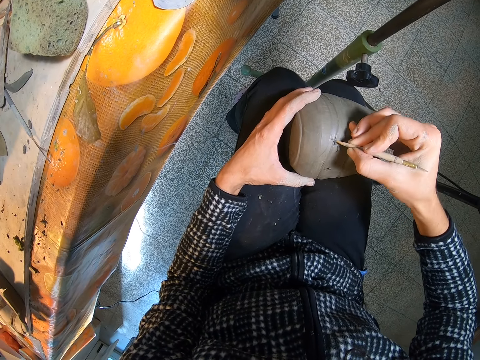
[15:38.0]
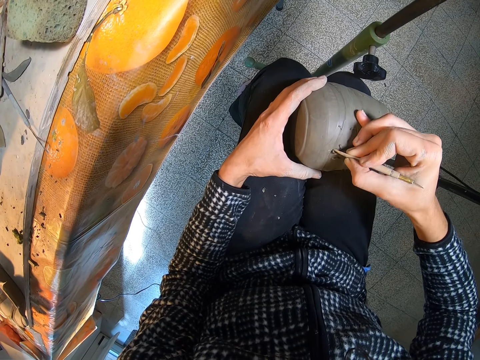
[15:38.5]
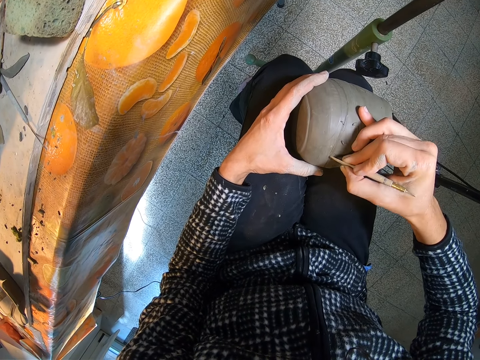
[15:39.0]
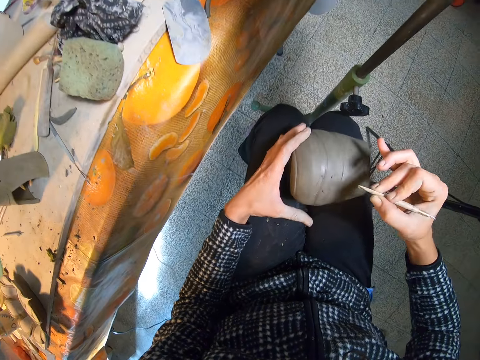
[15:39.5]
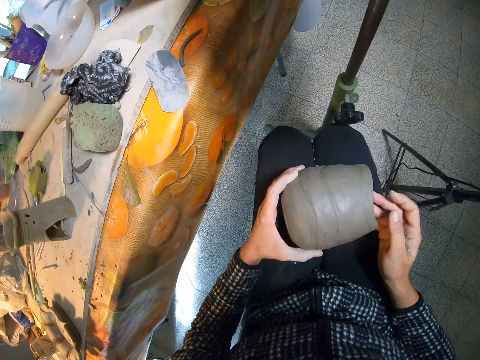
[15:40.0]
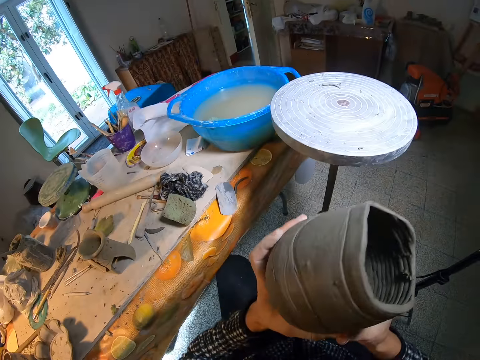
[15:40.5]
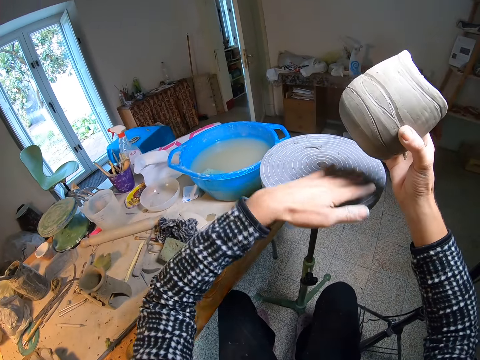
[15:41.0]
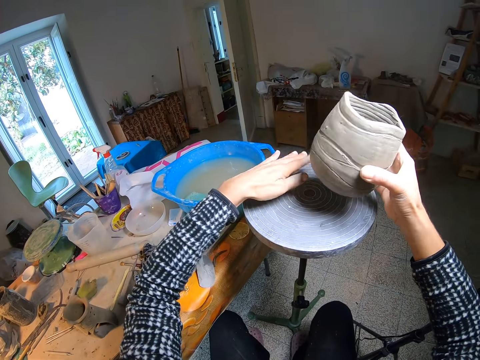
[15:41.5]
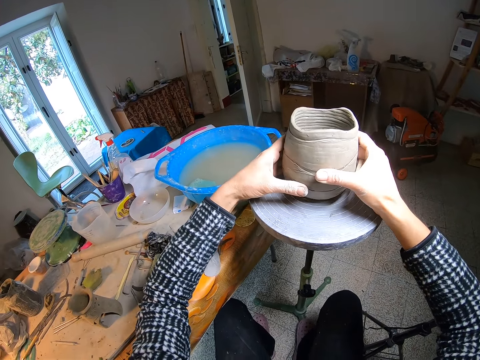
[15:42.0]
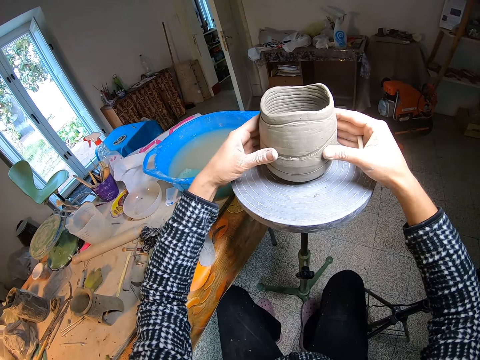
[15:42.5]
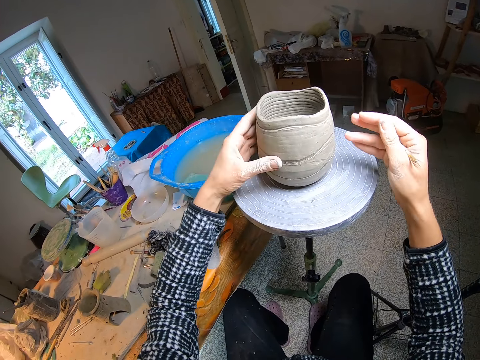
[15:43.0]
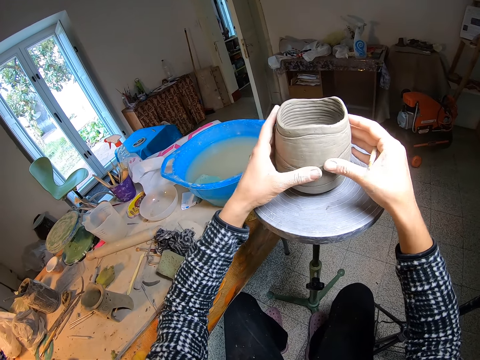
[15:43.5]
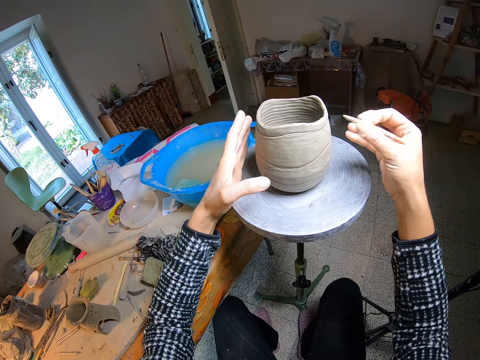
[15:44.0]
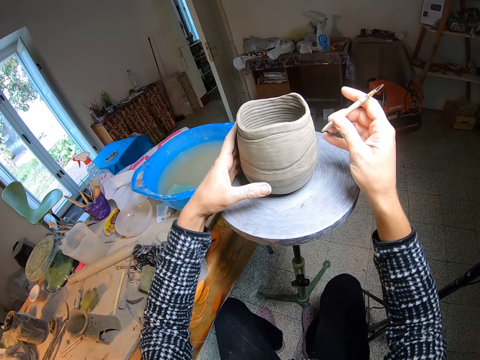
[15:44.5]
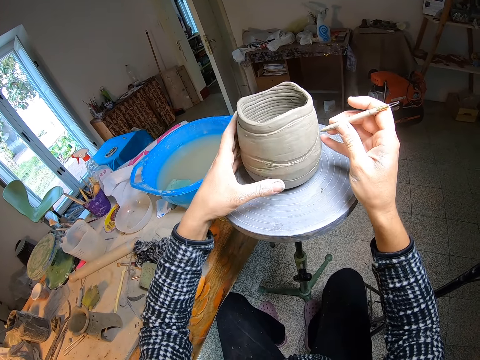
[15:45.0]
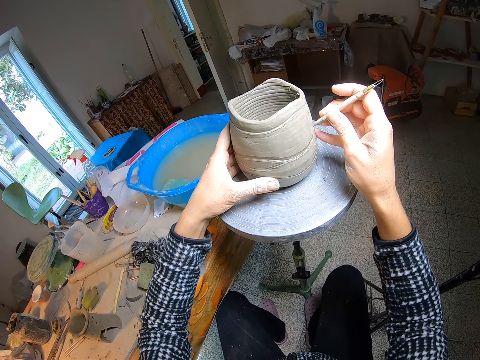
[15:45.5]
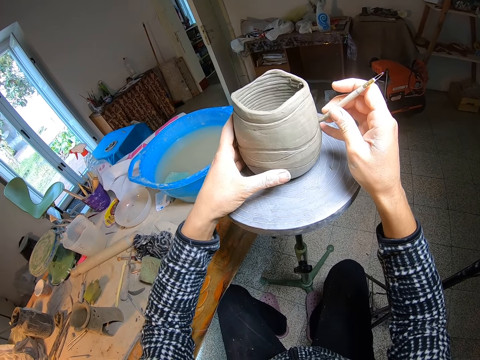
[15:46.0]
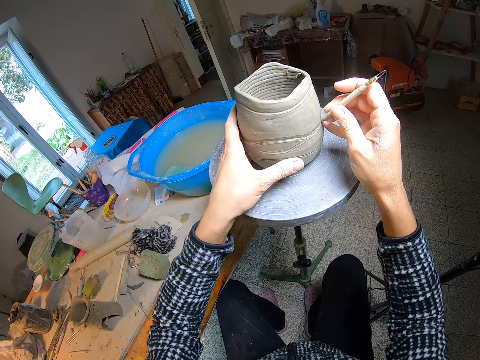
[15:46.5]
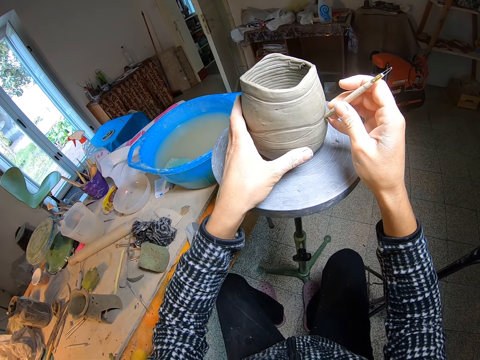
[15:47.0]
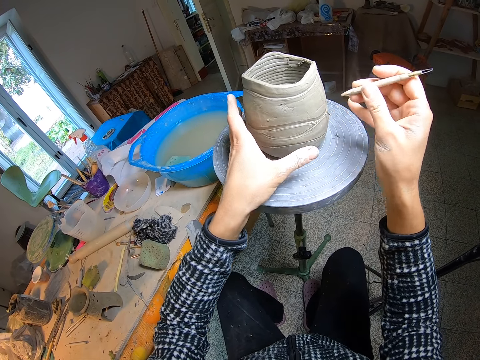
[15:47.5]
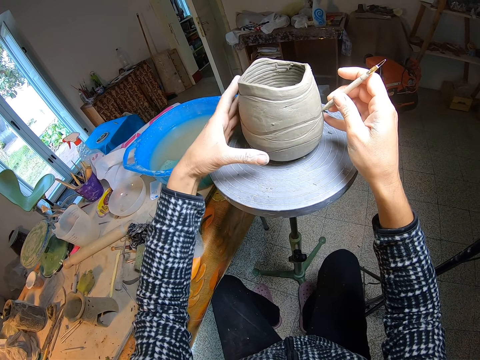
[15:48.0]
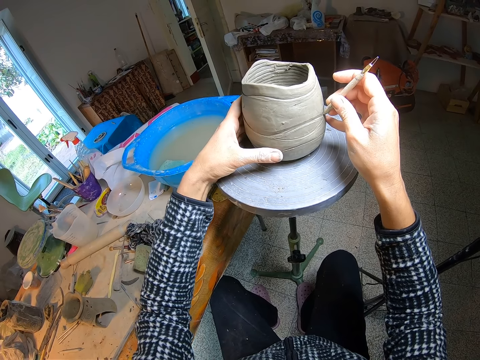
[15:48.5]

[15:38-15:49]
The camera wearer holds the pottery clay or craft with both hands. She lifts the craft with a hand. She wipes the surface of a potter's wheel or stool with her left hand. She places the pottery clay on the potter's wheel with both hands, holds the pottery clay on the potter's wheel with her left hand. She rubs the craft with her hands, tilts the craft with her hands. She molds the pottery clay on the potter's wheel with the clay cutter or potter's needle in her right hand. She sketches the craft with the potter's needle.

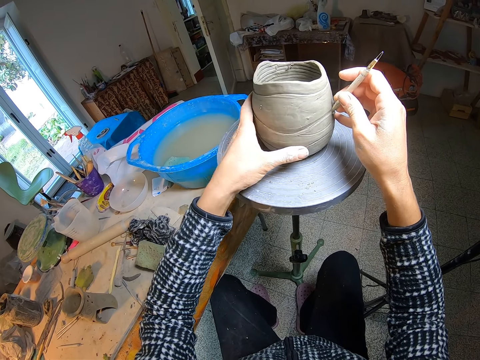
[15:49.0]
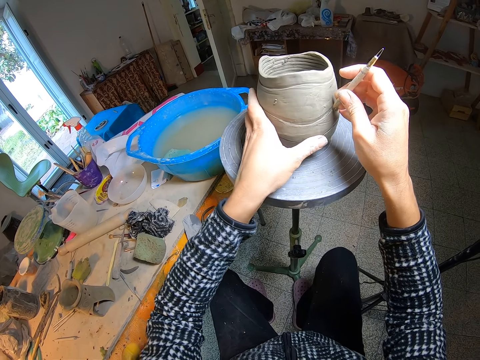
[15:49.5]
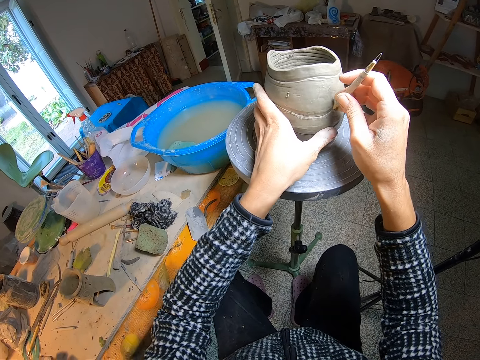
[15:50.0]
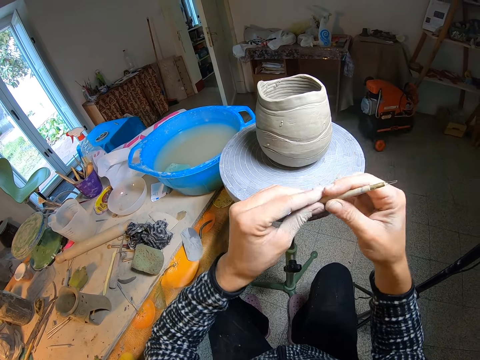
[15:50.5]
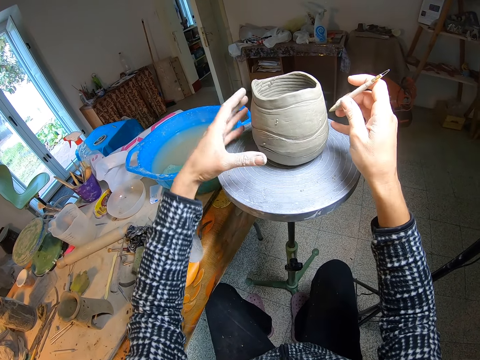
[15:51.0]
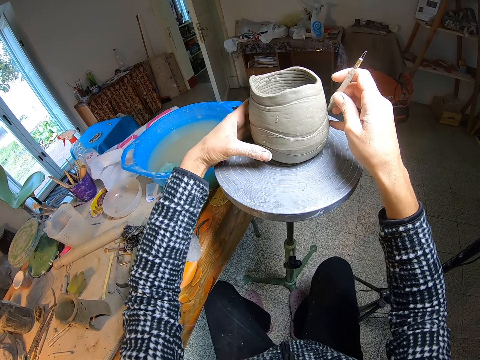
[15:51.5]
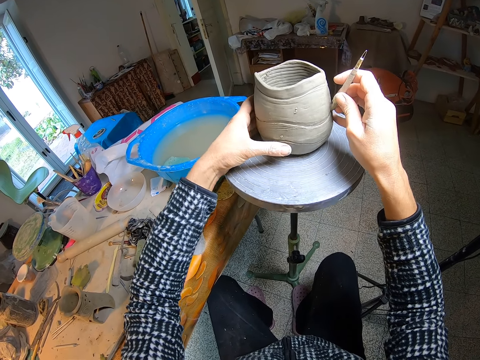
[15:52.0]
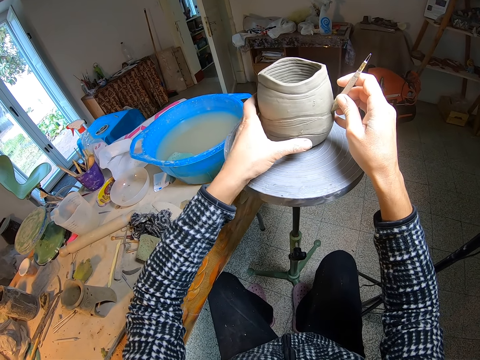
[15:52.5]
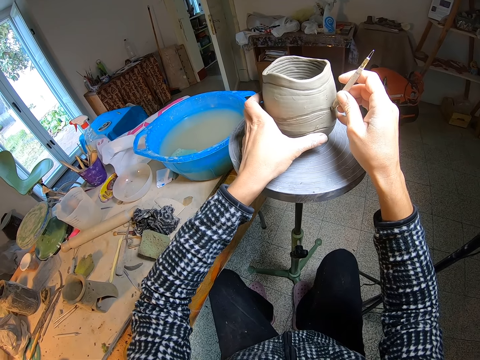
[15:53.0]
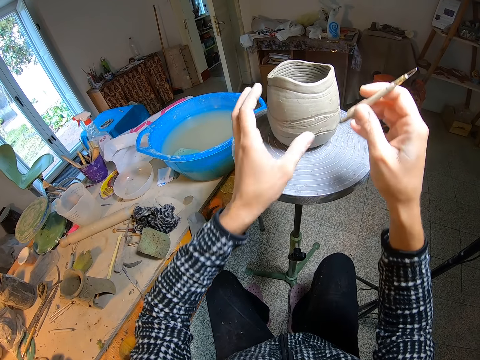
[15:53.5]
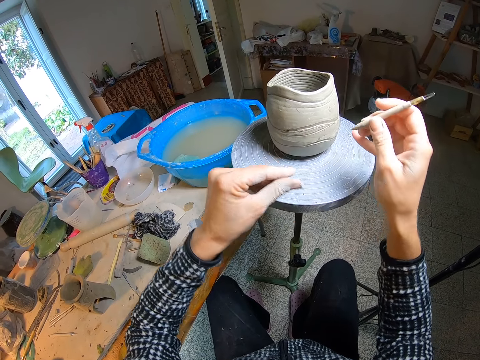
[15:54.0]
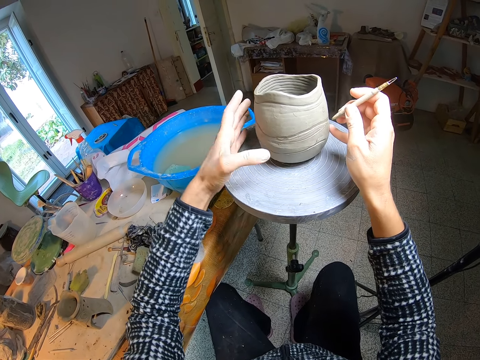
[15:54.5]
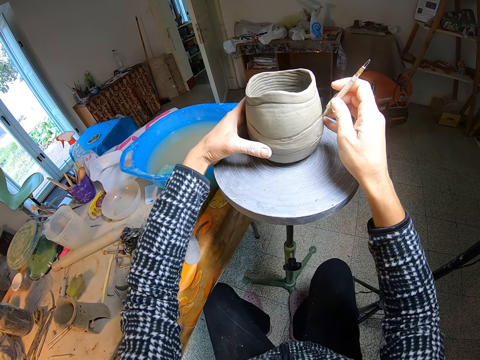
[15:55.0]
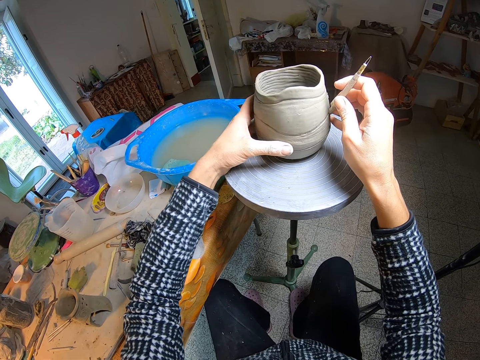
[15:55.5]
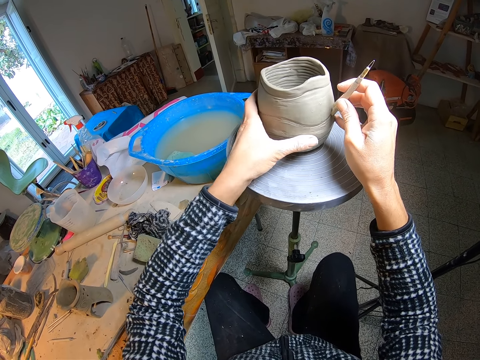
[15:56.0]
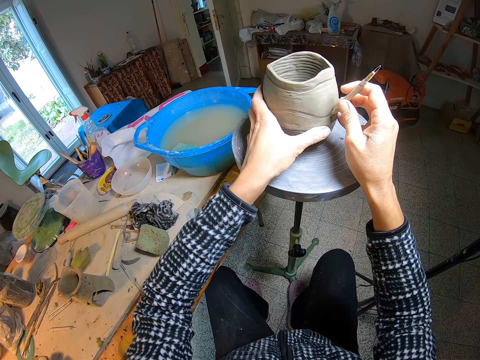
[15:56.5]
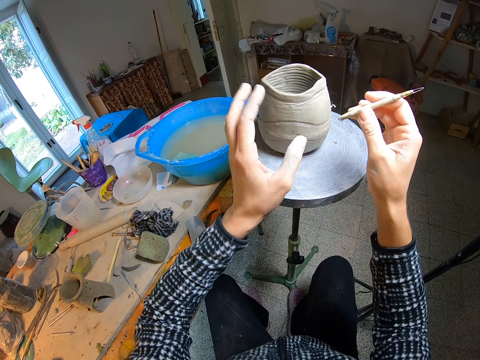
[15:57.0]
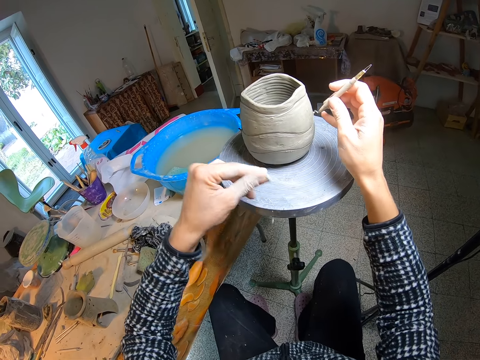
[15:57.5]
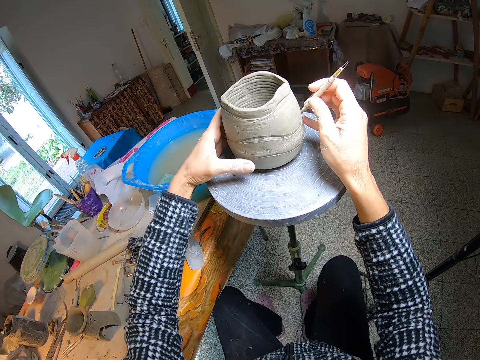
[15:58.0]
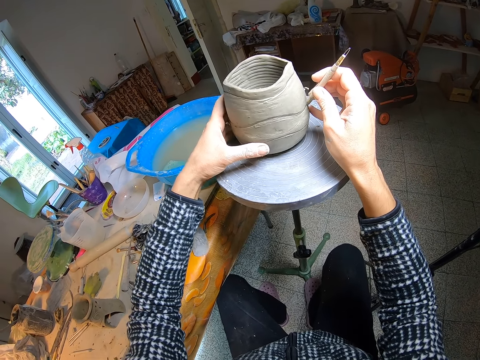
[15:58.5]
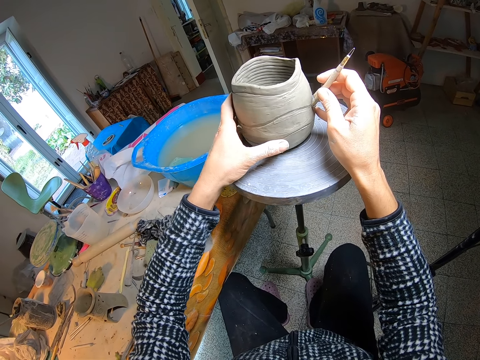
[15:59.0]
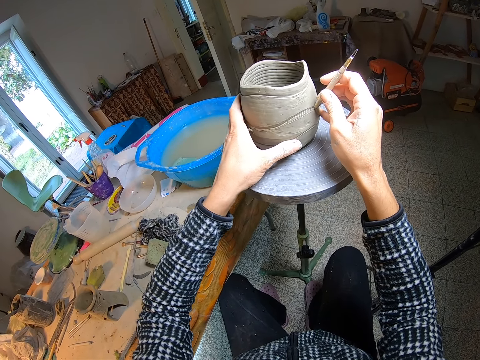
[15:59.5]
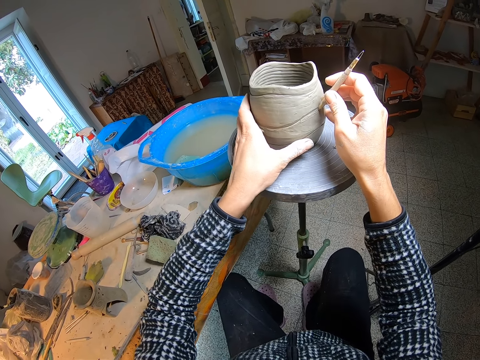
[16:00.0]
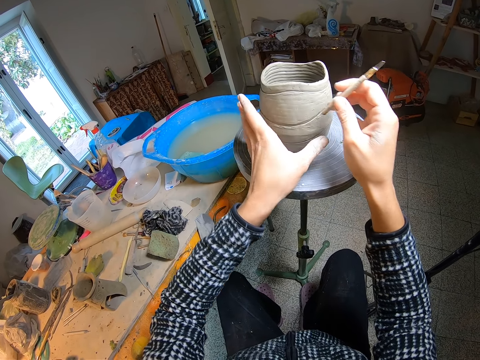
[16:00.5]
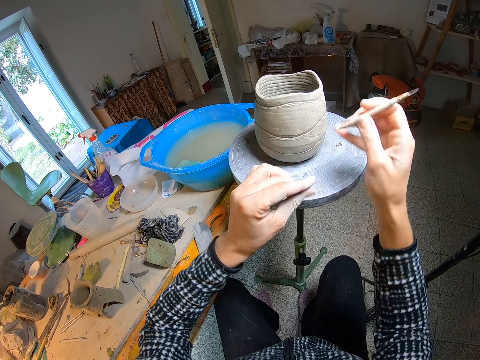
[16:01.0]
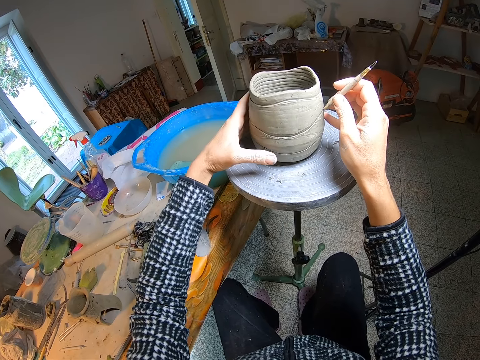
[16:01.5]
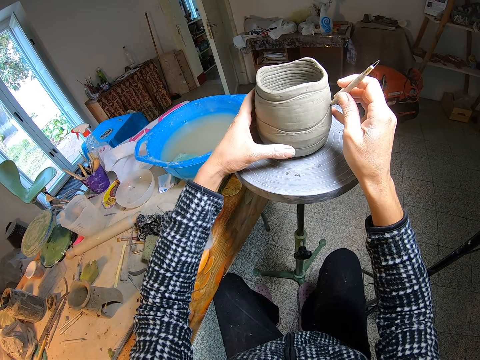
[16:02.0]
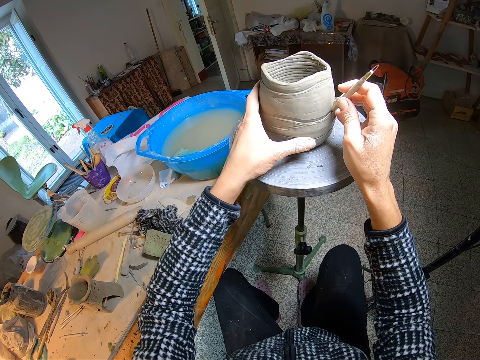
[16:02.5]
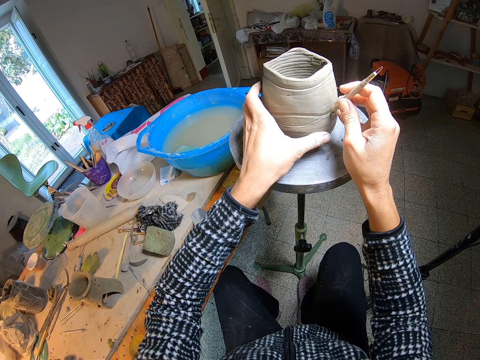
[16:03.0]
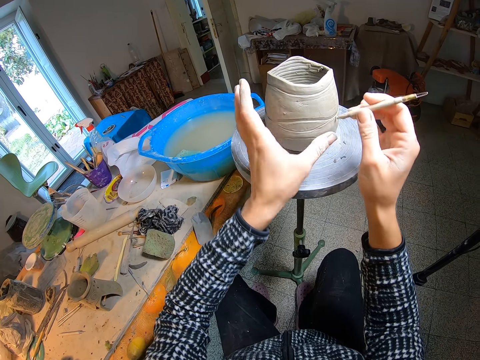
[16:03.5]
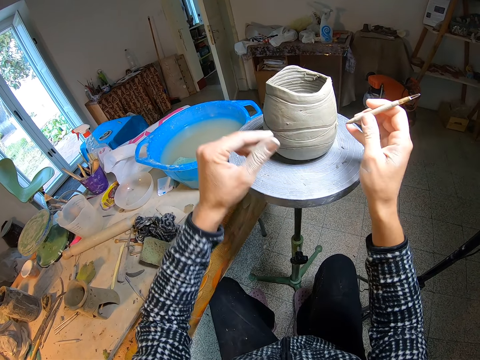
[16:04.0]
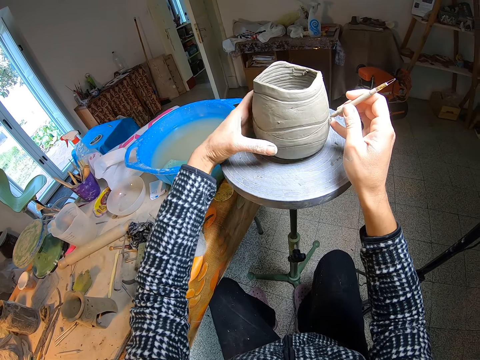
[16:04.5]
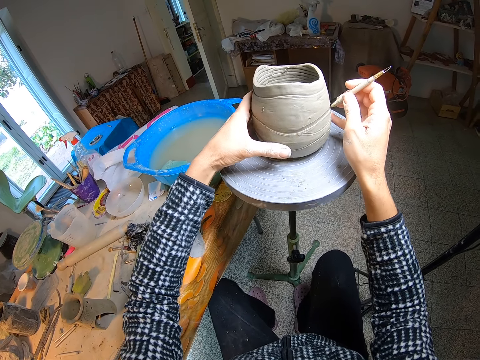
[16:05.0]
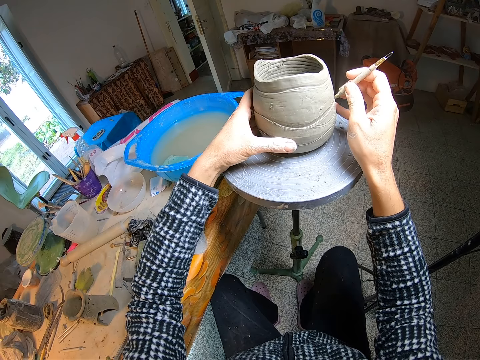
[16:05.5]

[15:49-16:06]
The camera wearer removes a small fragment of clay on the clay cutter or potter's needle with her left hand. She drops the clay on the stool. She holds the pottery clay or craft on the potter's wheel with her left hand, molds the pottery clay on the potter's wheel with the clay cutter in her right hand. She sketches the craft with the potter's needle. She removes a small fragment of clay on the clay cutter with her left hand. She drops the clay on the stool. She holds the pottery clay on the potter's wheel with her left hand, molds the pottery clay on the potter's wheel with the clay cutter in her right hand. She sketches the craft with the potter's needle. She removes a small fragment of clay on the clay cutter with her left hand. She drops the clay on the floor. She holds the pottery clay on the potter's wheel with her left hand, molds the pottery clay on the potter's wheel with the clay cutter in her right hand. She sketches the craft with the potter's needle. She removes a small fragment of clay on the clay cutter with her left hand, holds the pottery clay on the potter's wheel with her left hand. She sketches the craft with the potter's needle. She molds the pottery clay on the potter's wheel with the clay cutter in her right hand. She removes a small fragment of clay on the clay cutter with her left hand, holds the pottery clay on the potter's wheel with her left hand. She sketches the craft with the potter's needle.
